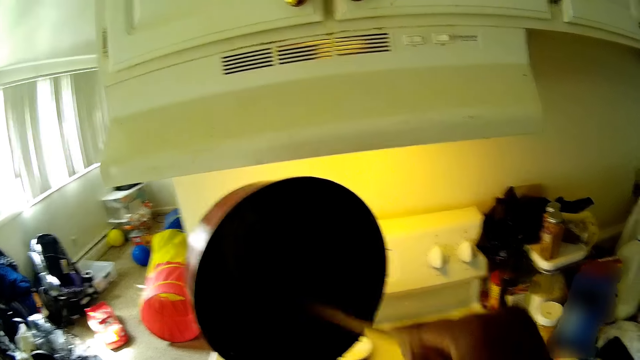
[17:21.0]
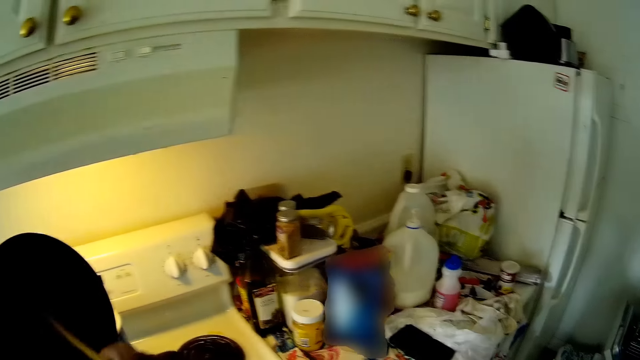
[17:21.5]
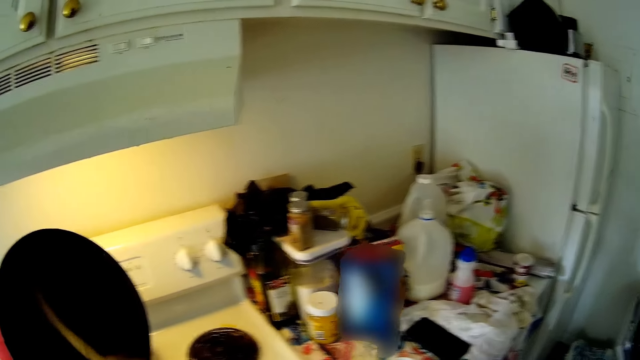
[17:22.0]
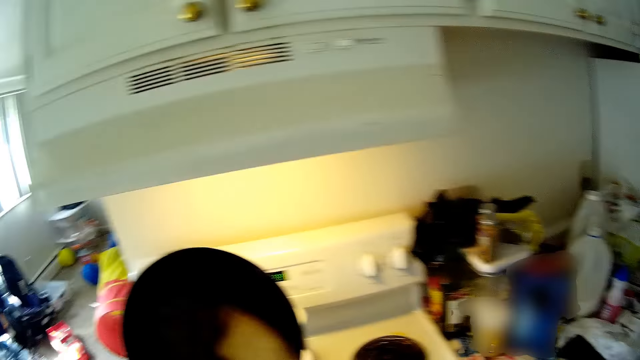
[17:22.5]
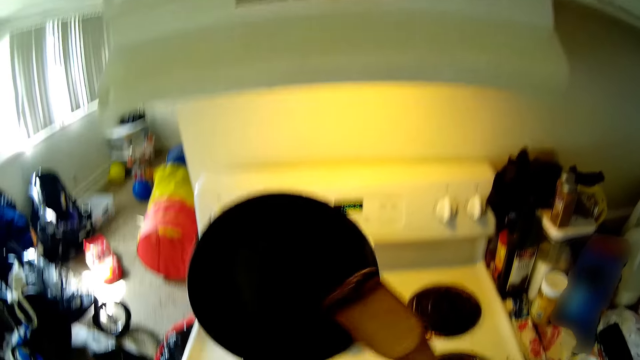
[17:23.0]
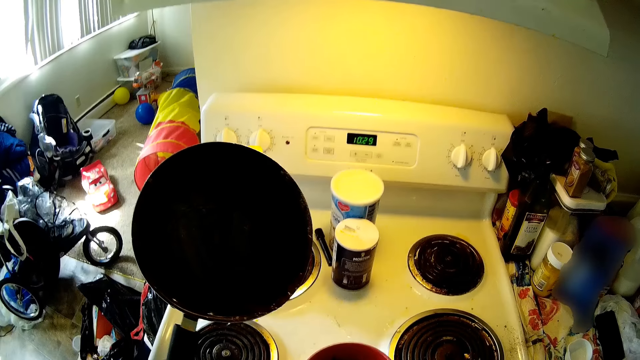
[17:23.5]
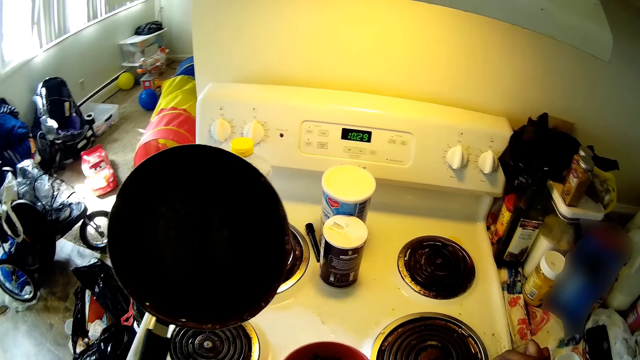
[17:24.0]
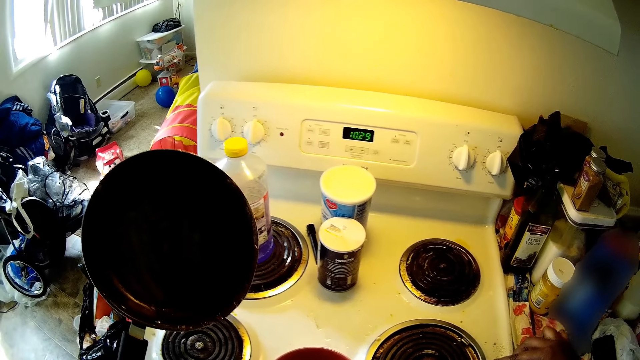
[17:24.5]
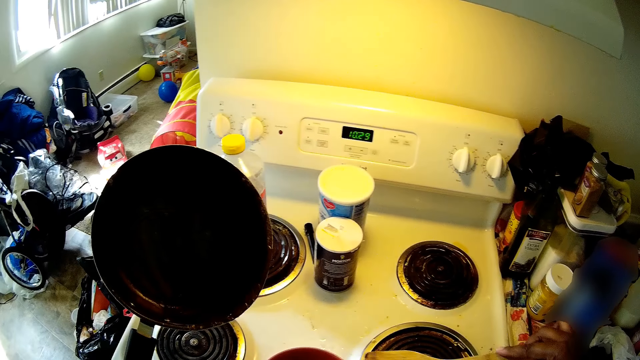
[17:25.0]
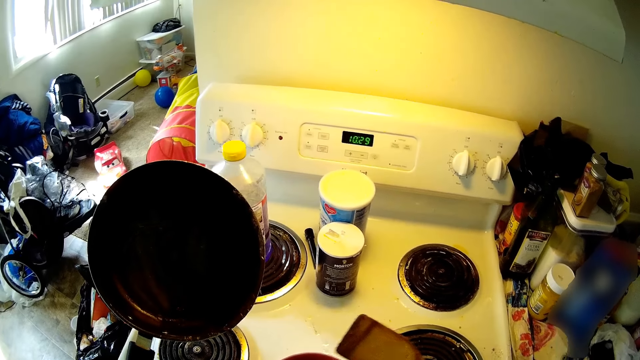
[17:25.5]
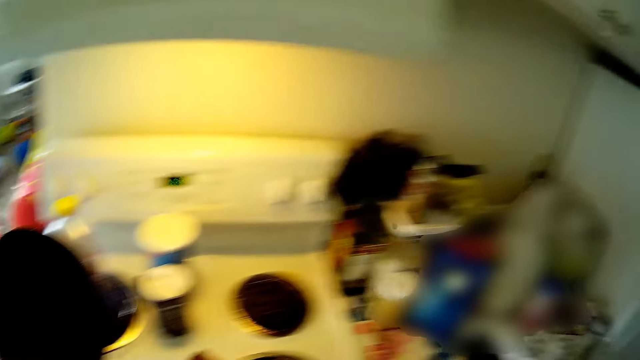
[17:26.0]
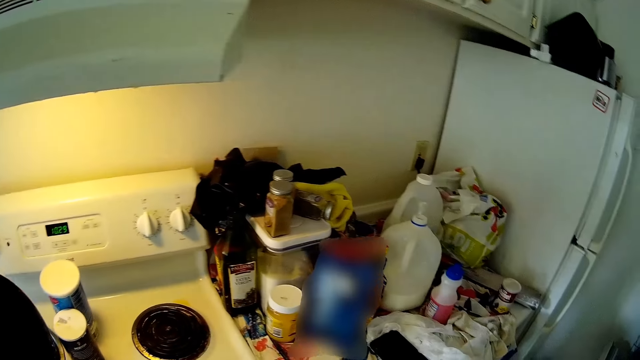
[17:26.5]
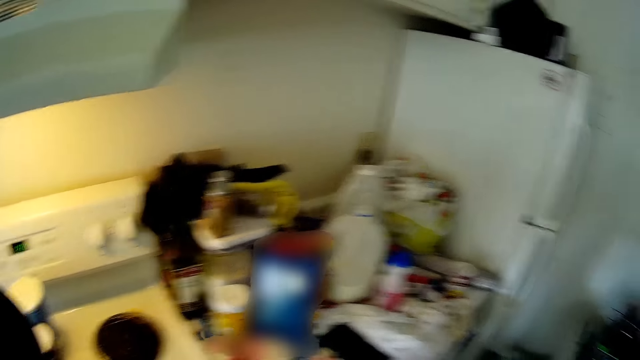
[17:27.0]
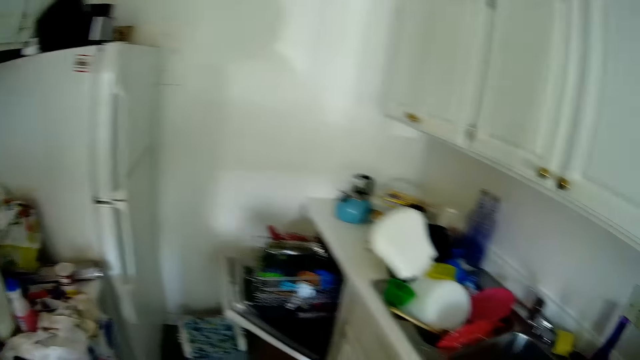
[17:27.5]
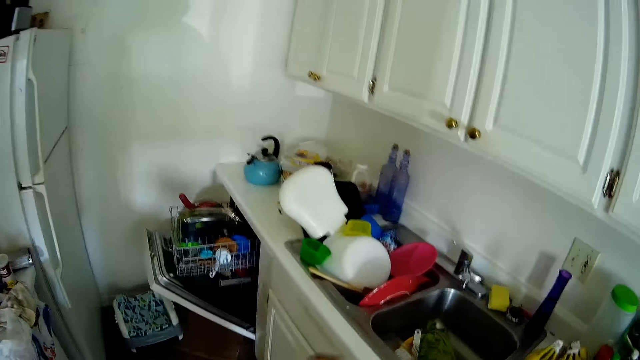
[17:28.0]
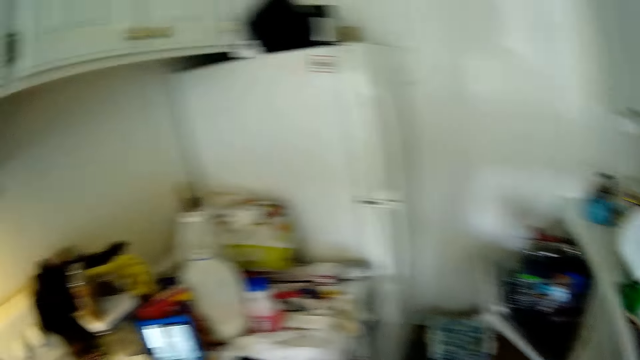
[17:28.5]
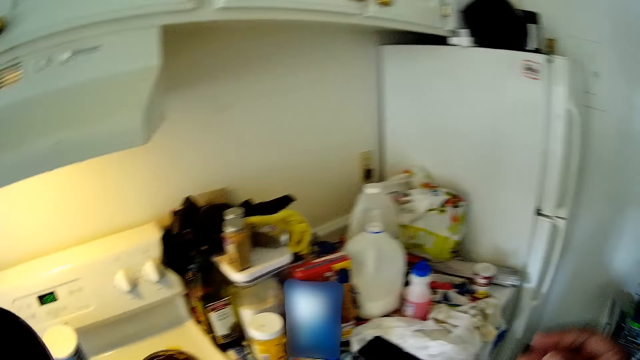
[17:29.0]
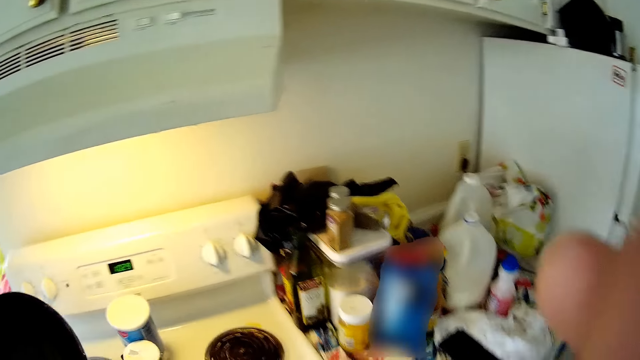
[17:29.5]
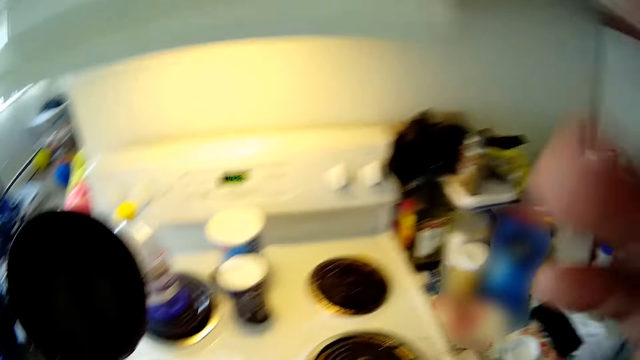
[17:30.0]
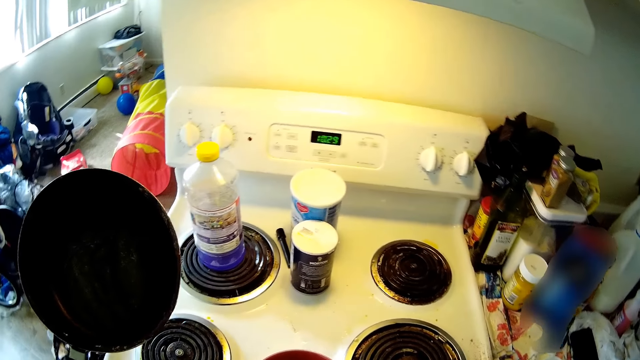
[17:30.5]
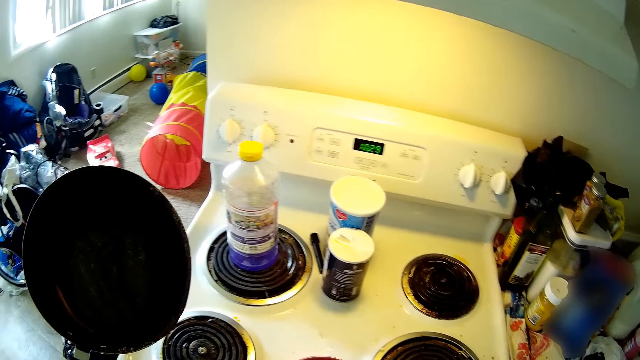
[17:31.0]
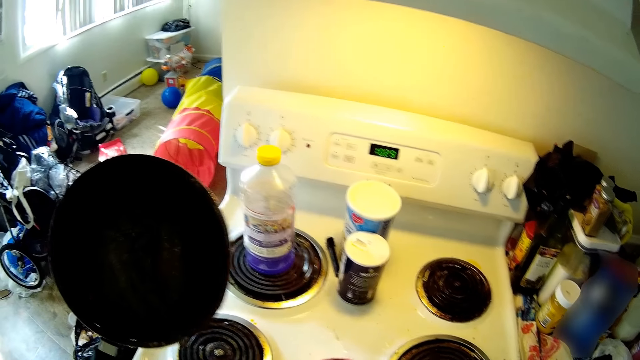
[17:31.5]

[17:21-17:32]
The camera wearer puts the chocolate pudding in the plate from the pan with the spatula on her right hand. She touches her camera.

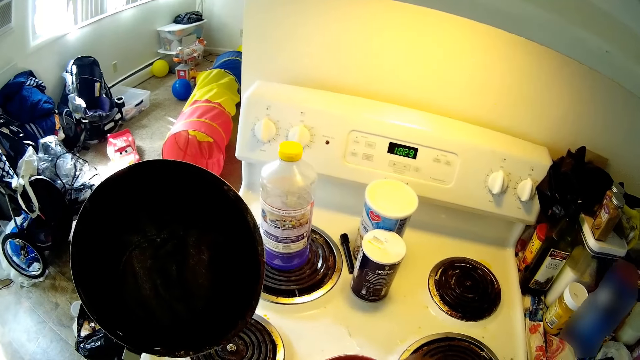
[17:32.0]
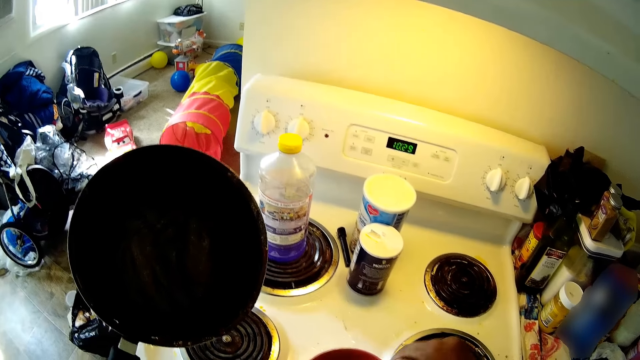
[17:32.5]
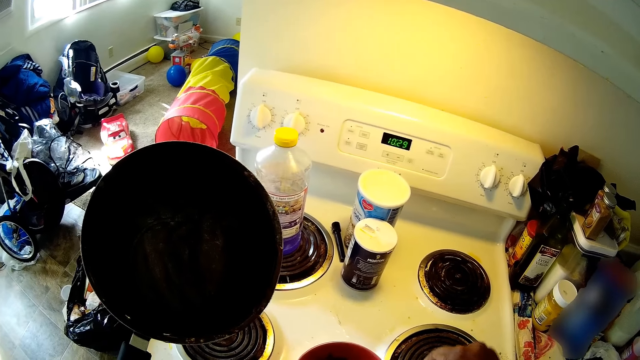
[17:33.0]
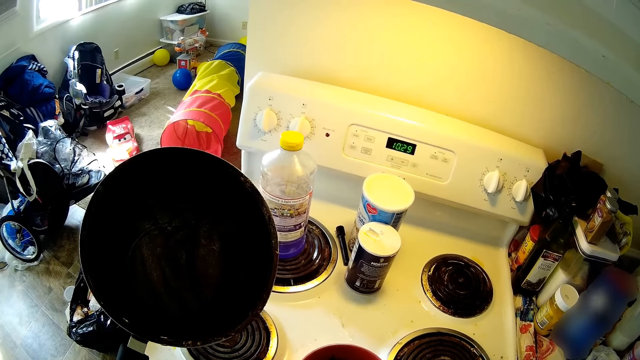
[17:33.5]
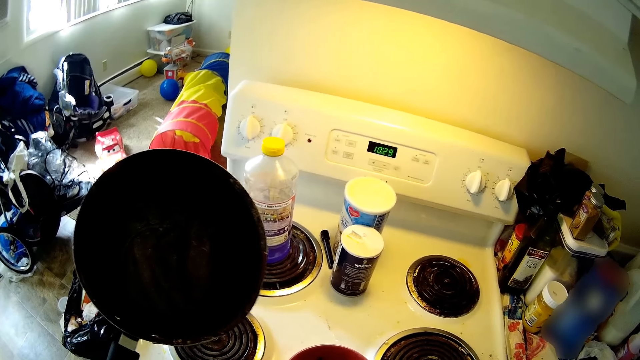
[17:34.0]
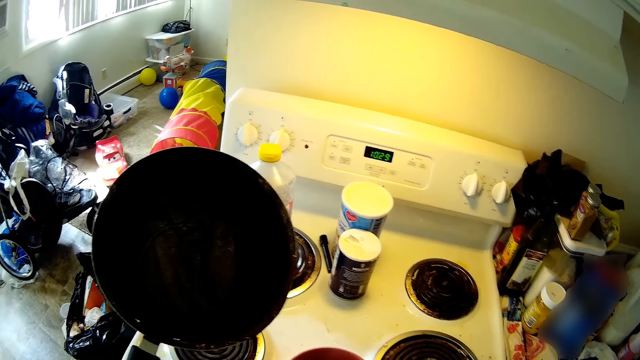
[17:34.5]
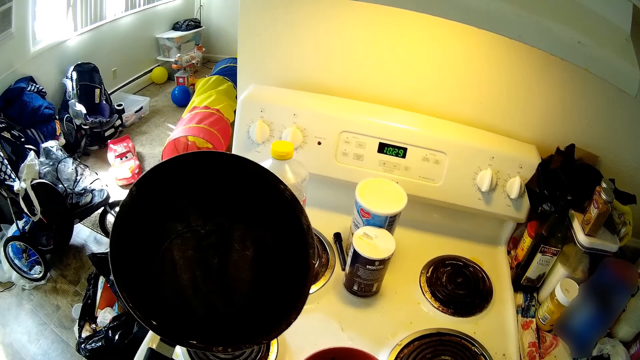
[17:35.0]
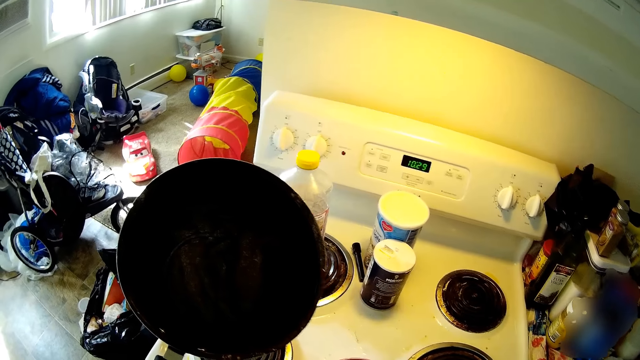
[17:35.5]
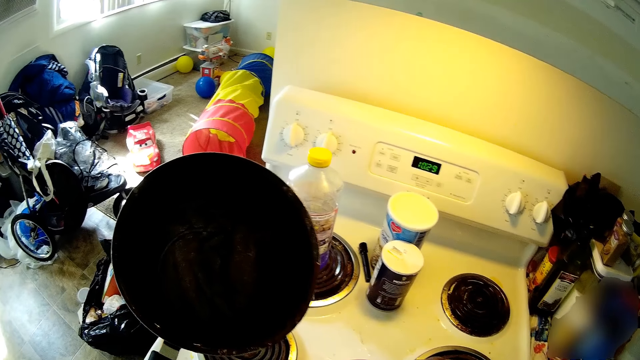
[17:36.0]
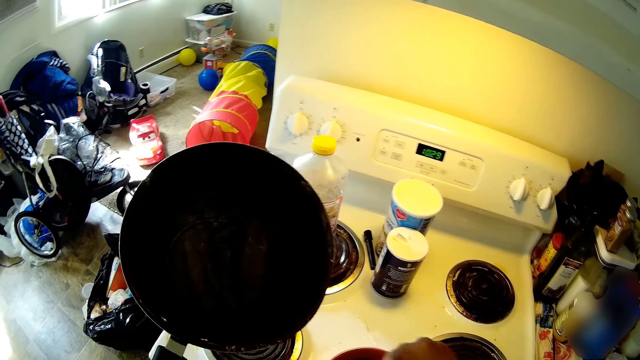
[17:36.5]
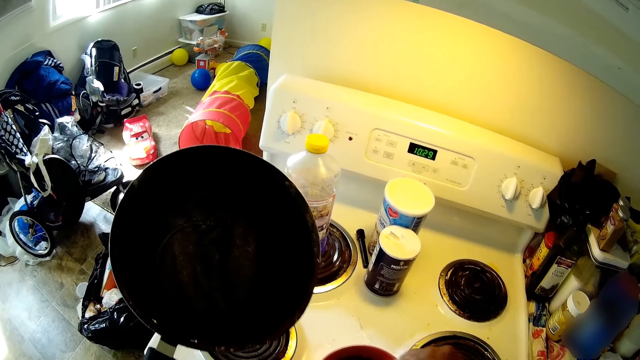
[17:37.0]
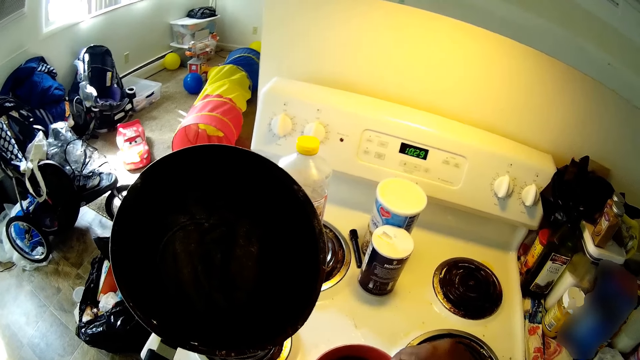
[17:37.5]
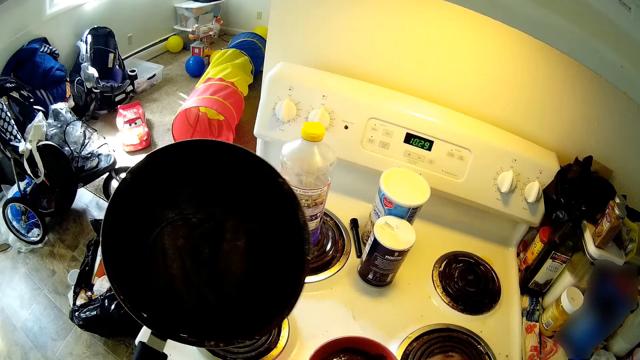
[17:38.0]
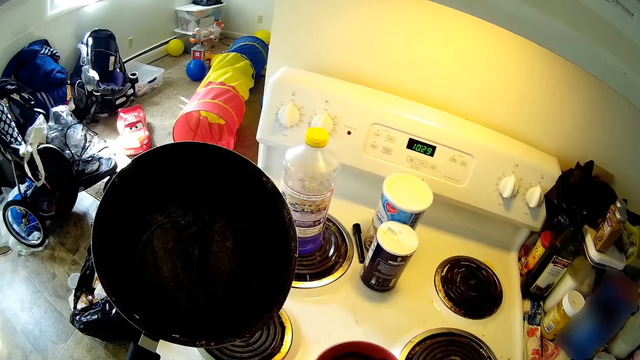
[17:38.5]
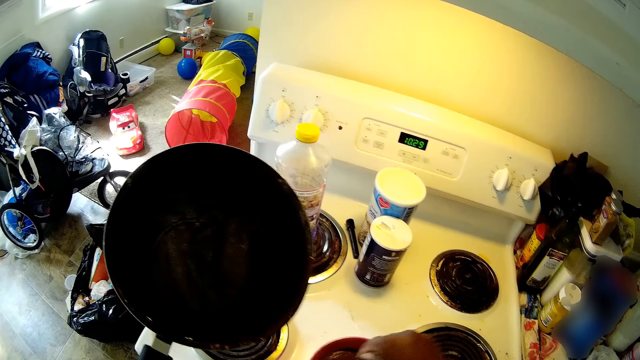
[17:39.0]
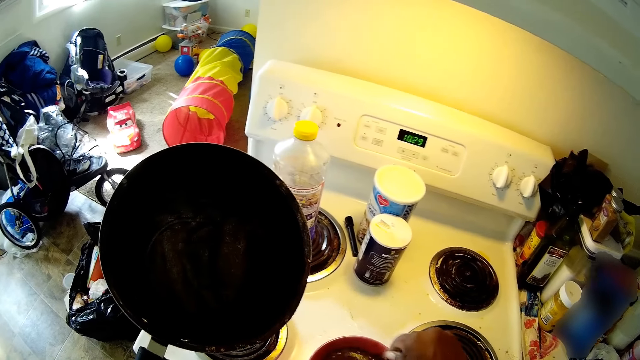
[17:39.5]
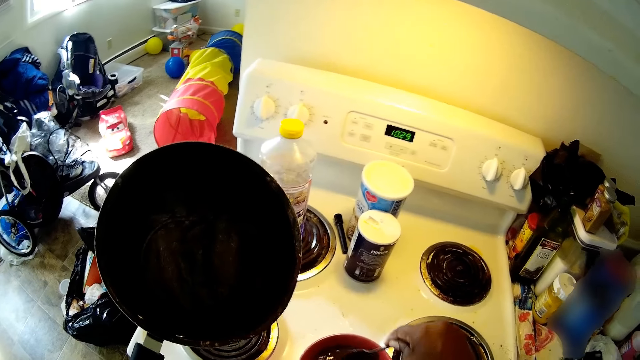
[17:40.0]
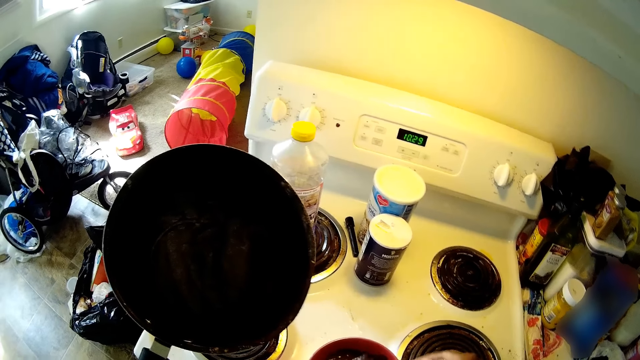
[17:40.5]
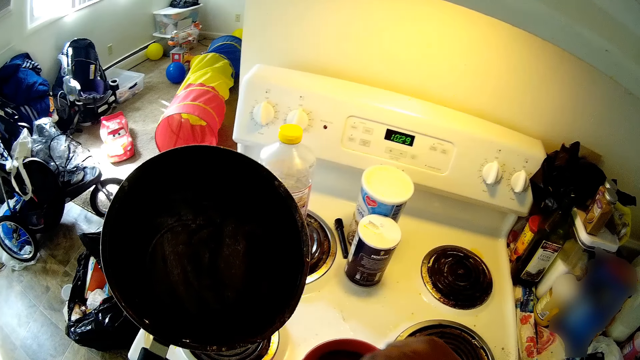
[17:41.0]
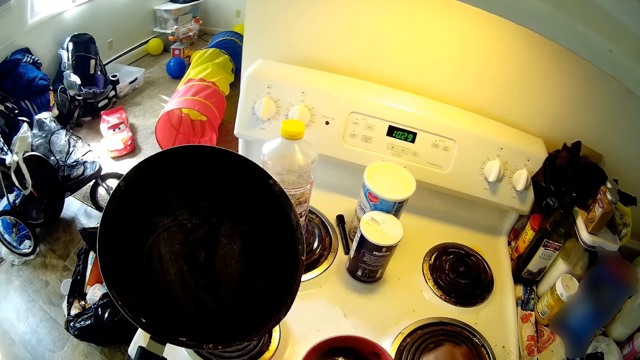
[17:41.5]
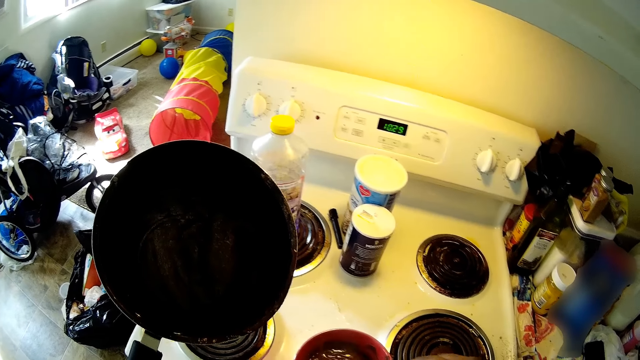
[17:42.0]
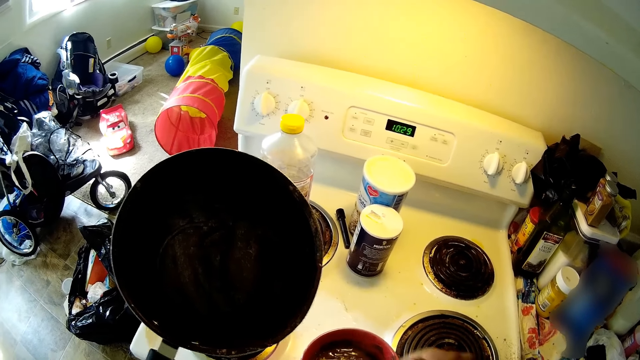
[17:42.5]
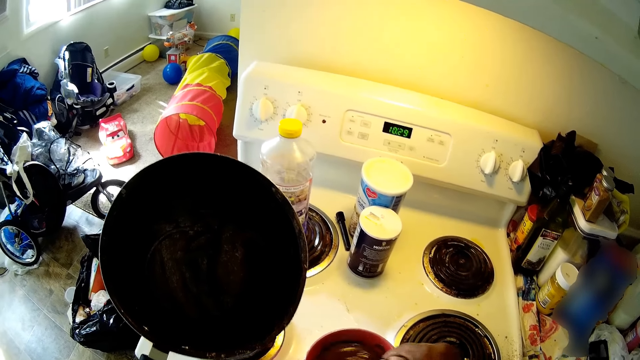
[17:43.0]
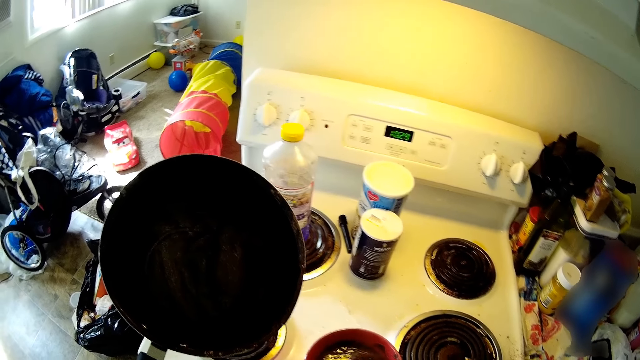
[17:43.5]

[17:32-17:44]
The camera wearer turns the chocolate pudding in the bowl with the spoon in her right hand. She holds the pan in her hand.
